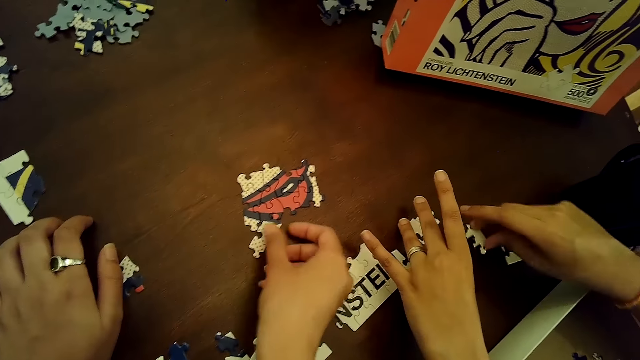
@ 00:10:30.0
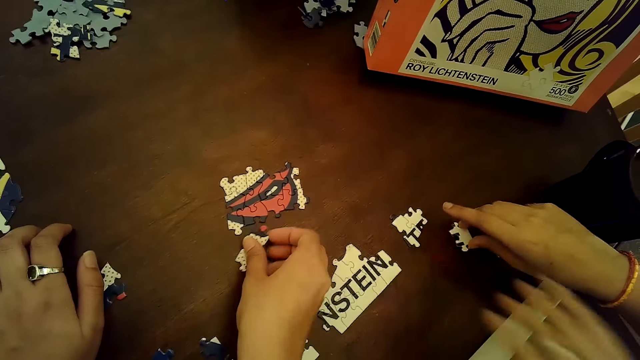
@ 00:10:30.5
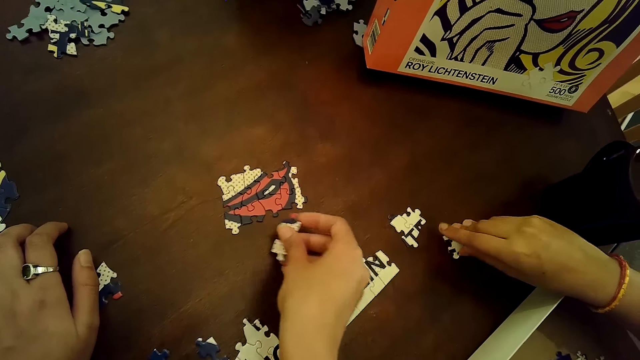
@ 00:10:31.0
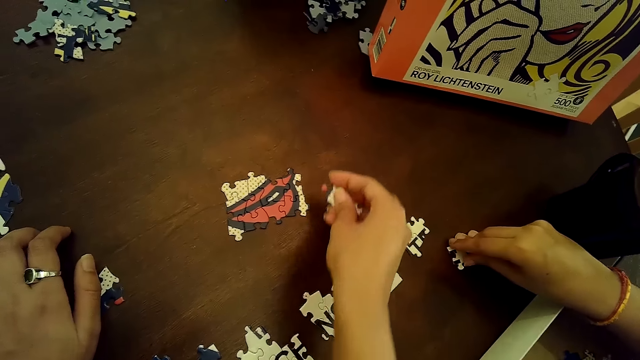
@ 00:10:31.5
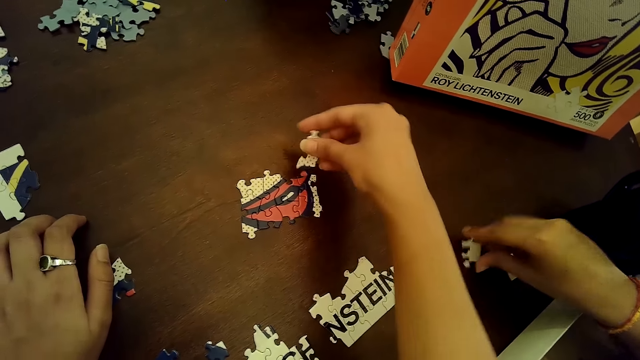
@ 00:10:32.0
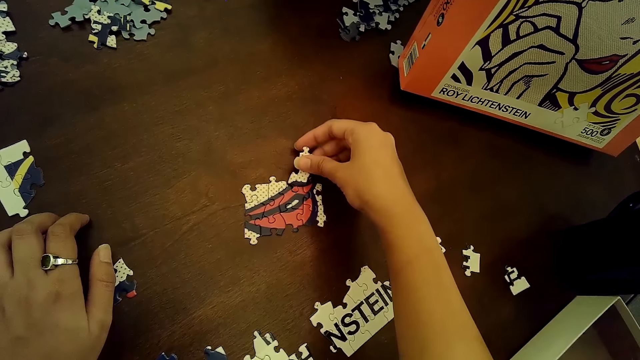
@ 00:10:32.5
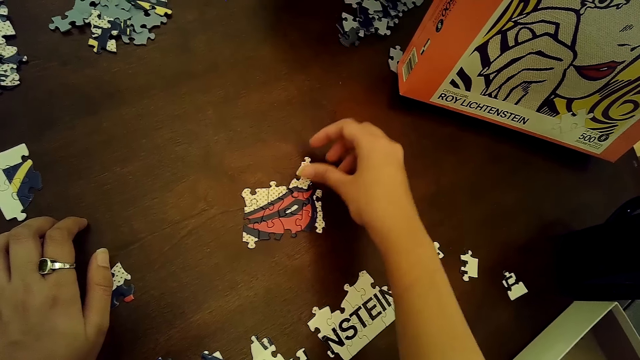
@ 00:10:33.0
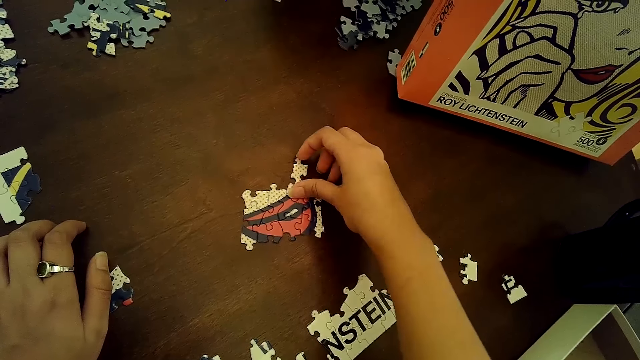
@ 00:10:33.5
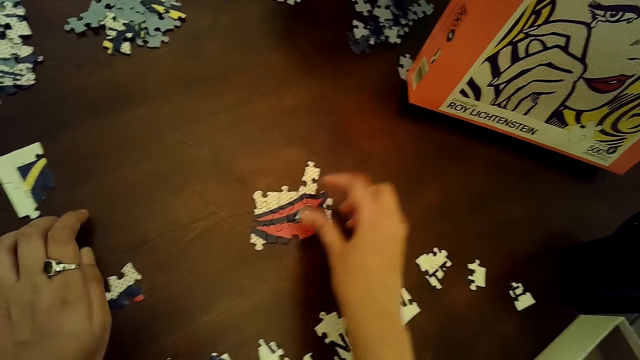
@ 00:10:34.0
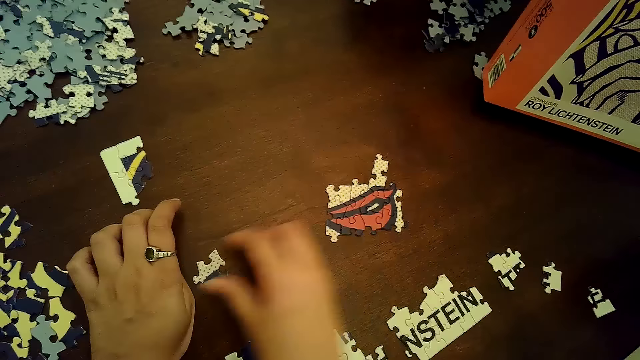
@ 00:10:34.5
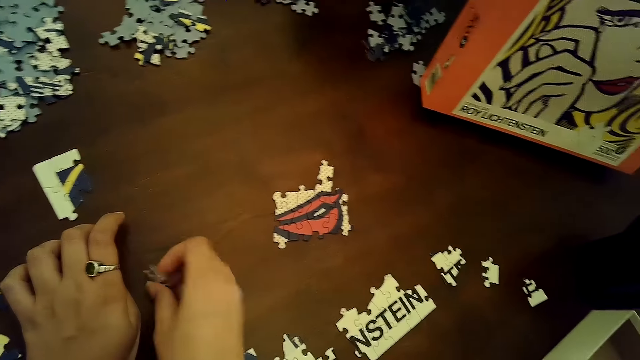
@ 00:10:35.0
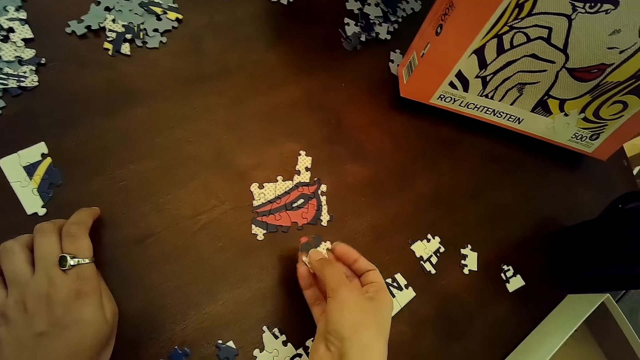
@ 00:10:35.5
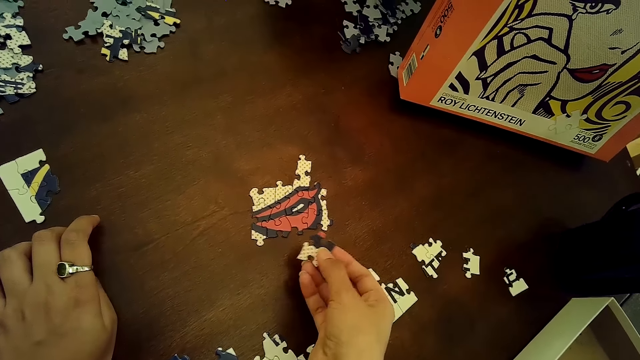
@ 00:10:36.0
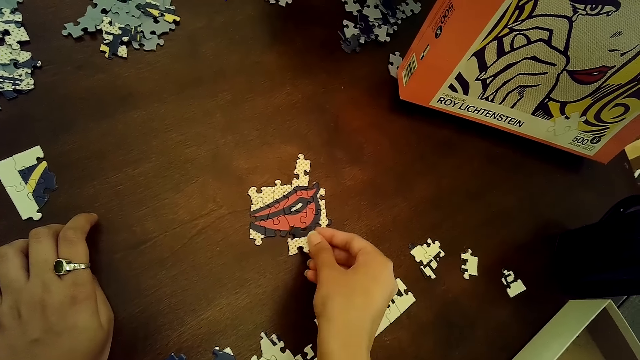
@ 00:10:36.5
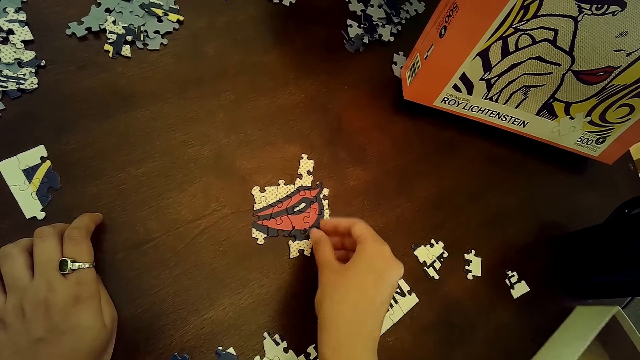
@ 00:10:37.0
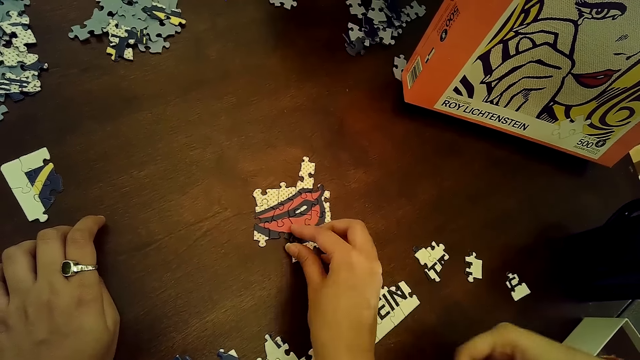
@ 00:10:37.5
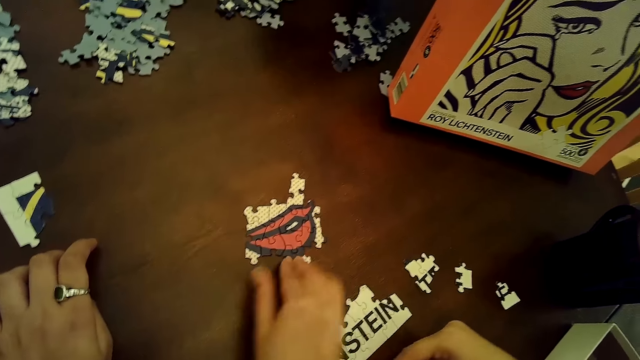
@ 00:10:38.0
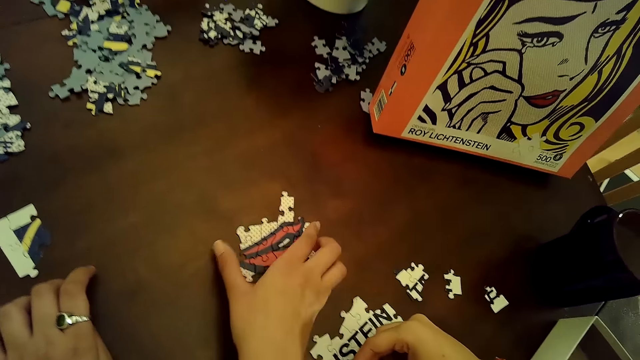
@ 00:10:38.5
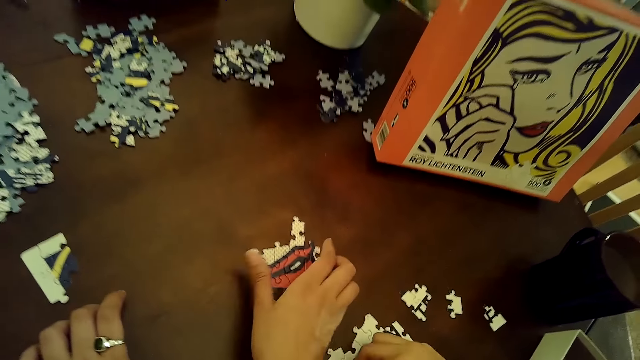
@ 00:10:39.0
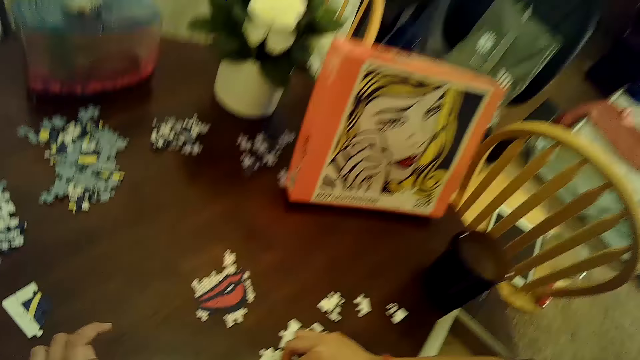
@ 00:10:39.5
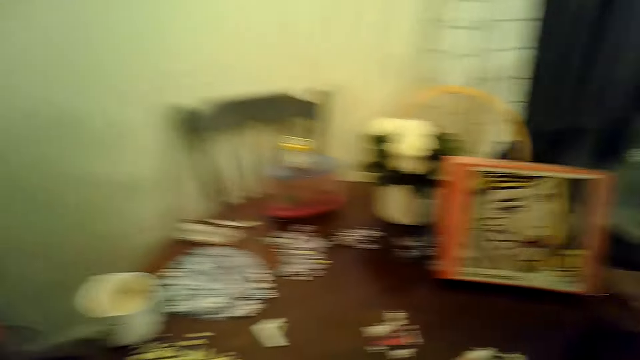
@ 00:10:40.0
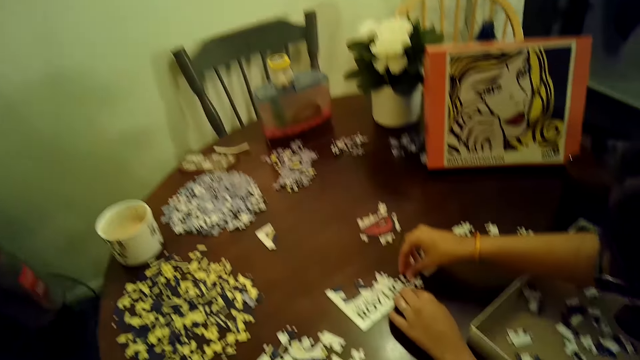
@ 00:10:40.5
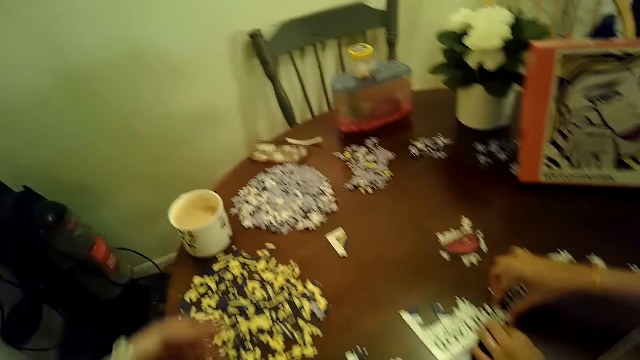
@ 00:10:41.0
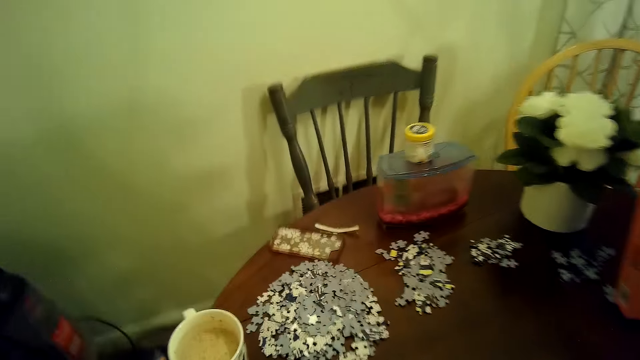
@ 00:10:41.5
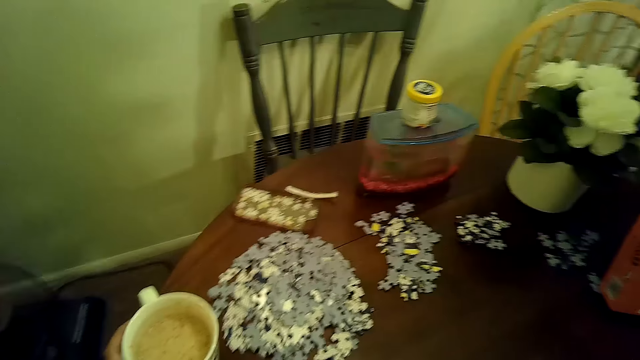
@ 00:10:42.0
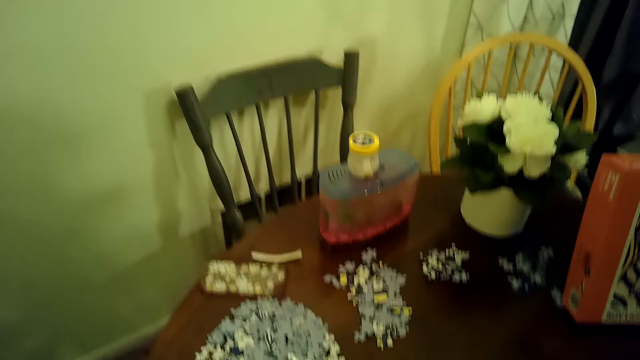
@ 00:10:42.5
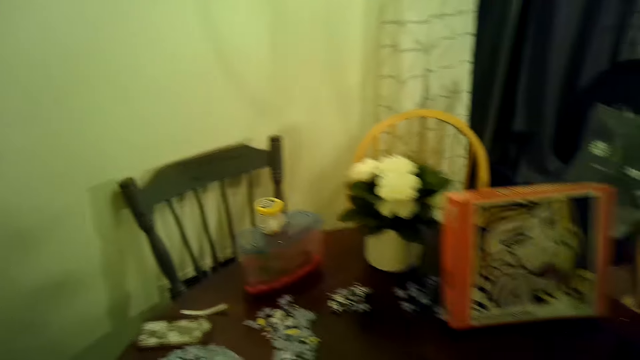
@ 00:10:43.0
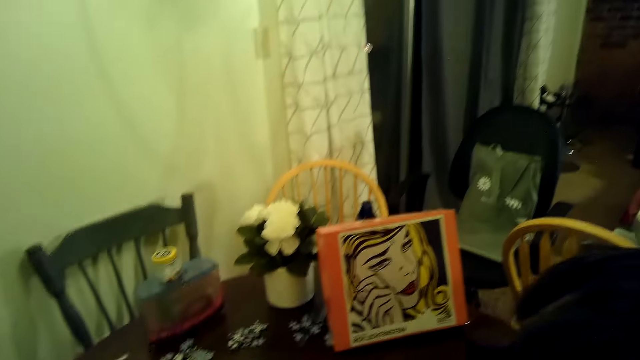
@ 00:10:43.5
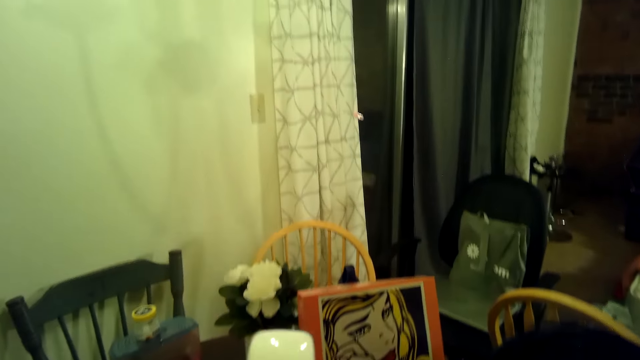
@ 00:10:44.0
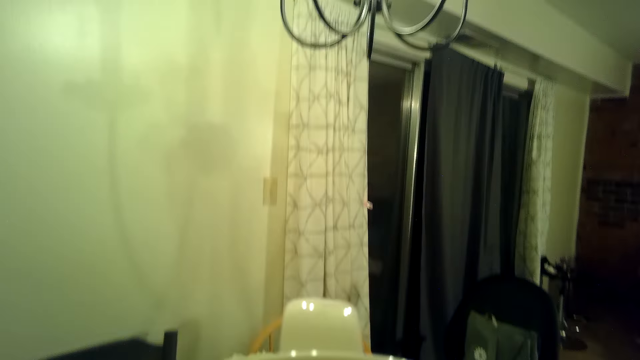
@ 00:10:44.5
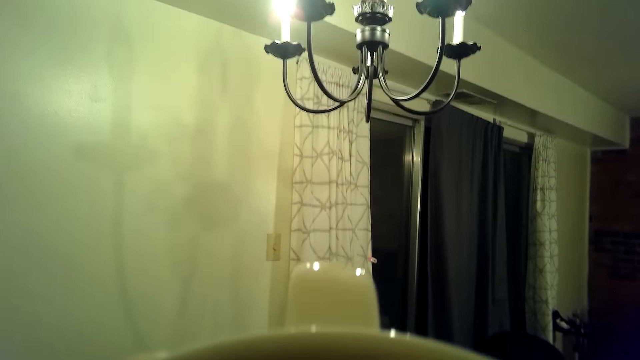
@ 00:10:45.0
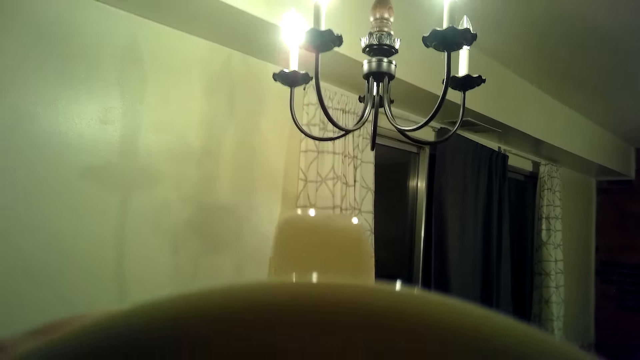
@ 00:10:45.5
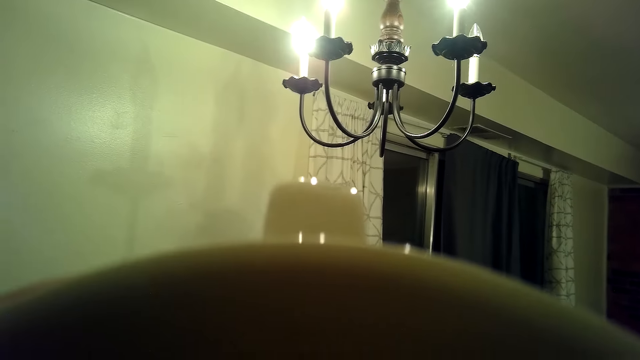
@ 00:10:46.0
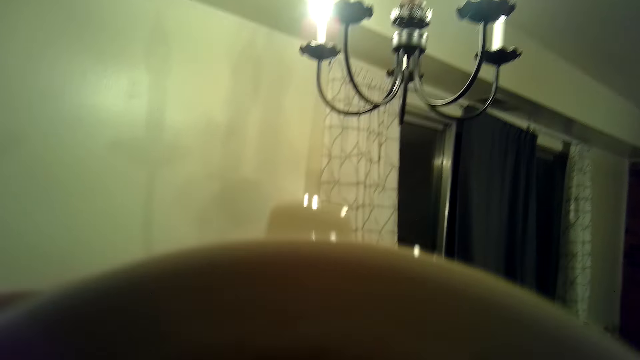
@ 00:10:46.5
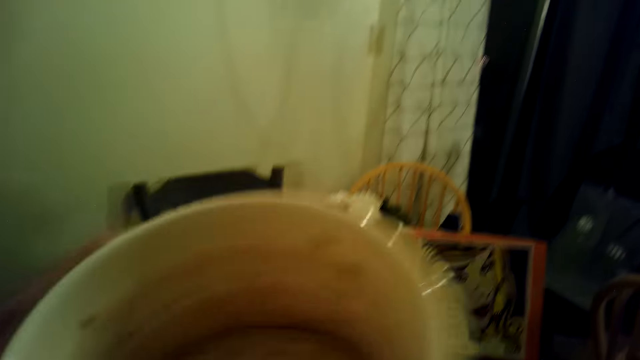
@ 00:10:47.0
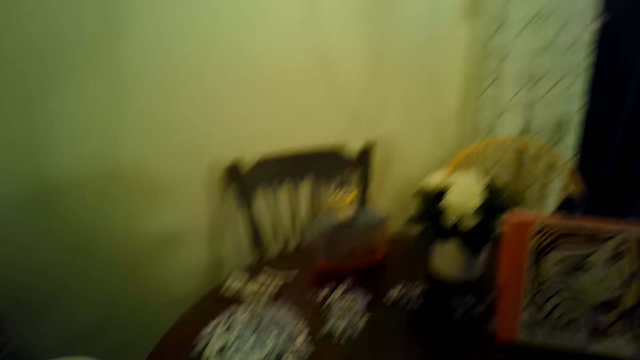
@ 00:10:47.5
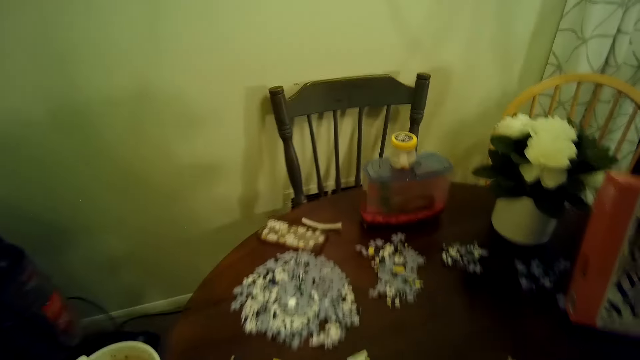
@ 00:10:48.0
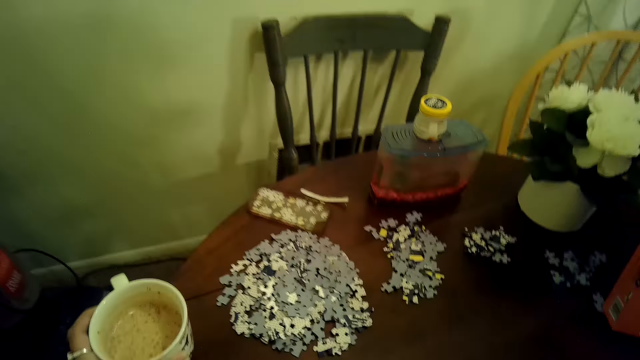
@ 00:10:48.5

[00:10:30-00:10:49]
A woman drops a puzzle piece on the table with her right hand. The camera wearer moves a puzzle piece into a puzzle tile with her right hand. The woman touches the puzzle tile with both hands. The camera wearer picks a cup from the table with her left hand. She drops the cup on the table with her left hand.

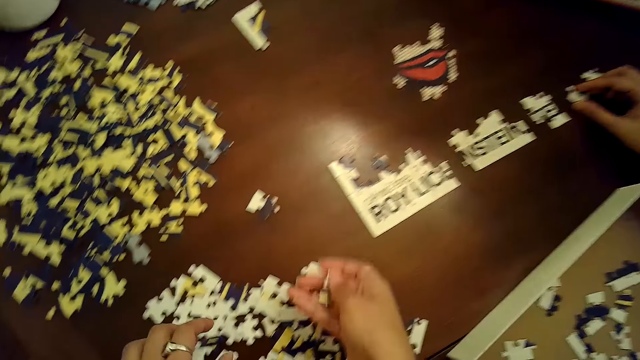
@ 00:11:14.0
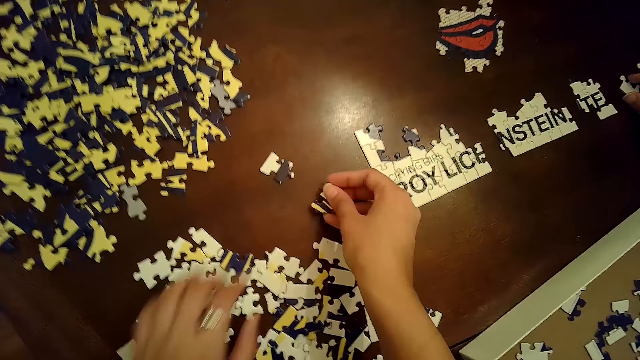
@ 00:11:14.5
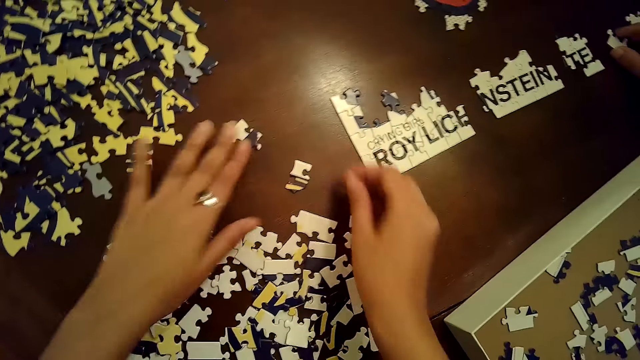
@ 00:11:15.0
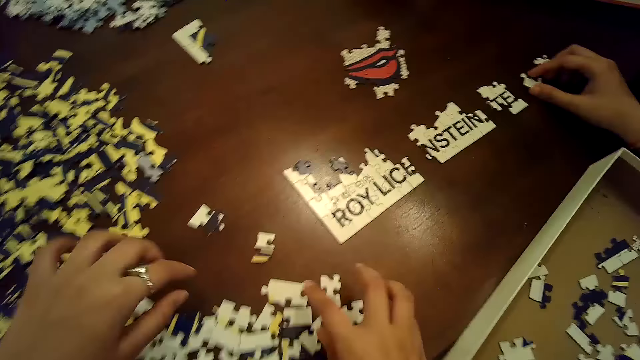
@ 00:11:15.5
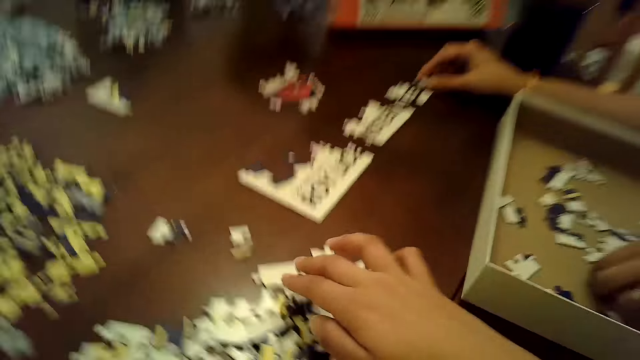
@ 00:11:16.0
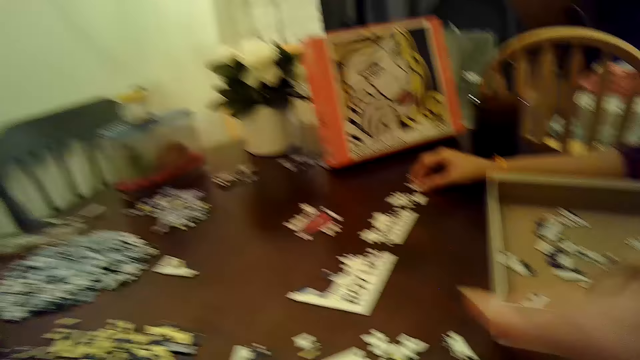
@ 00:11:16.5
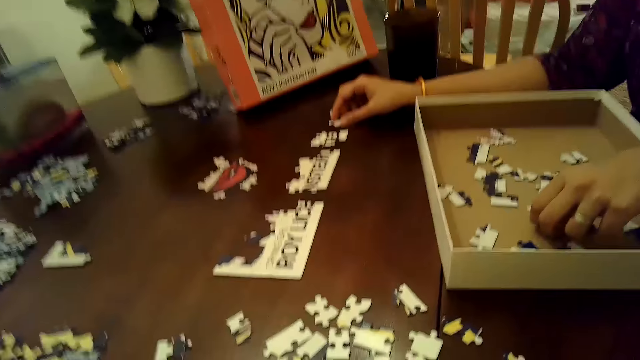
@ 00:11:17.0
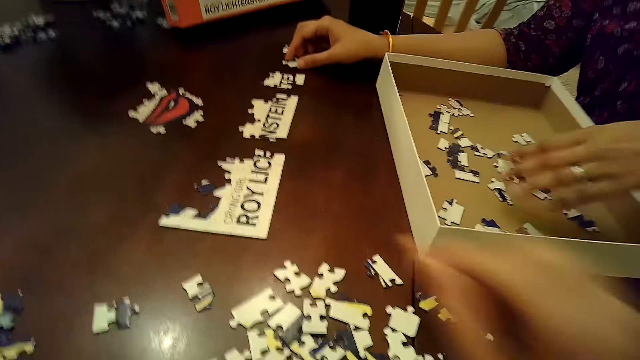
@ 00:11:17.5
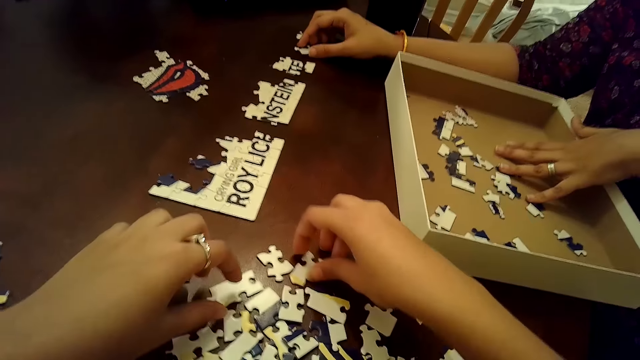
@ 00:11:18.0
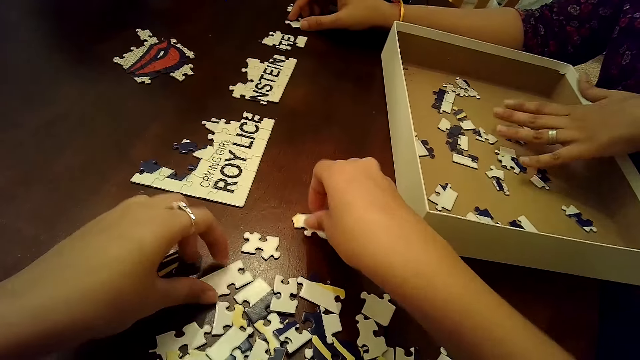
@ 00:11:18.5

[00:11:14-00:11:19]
The camera wearer drops a puzzle piece on the table with her right hand and moves a puzzle piece on the table with her left hand. A woman moves some puzzle pieces on the table with her left hand. The camera wearer moves some puzzle pieces on the table with both hands.
